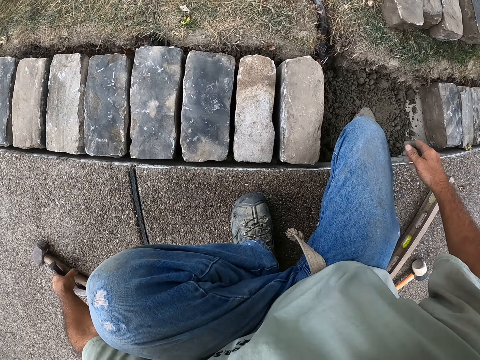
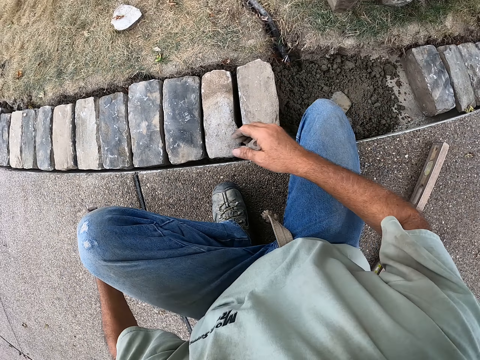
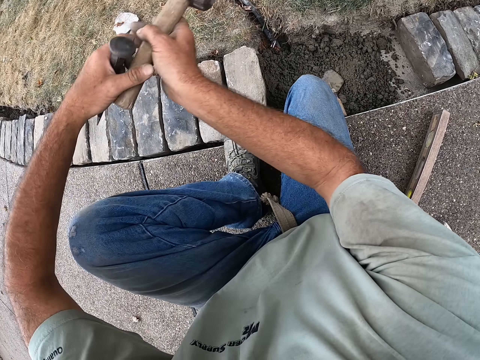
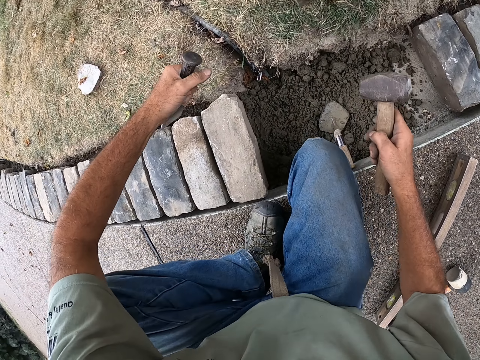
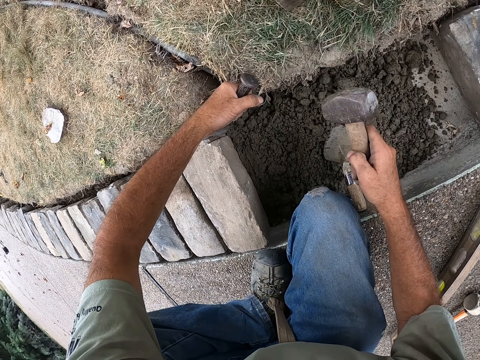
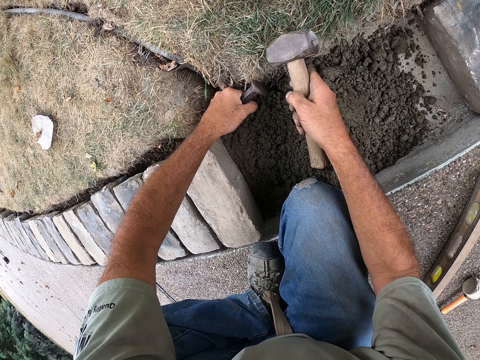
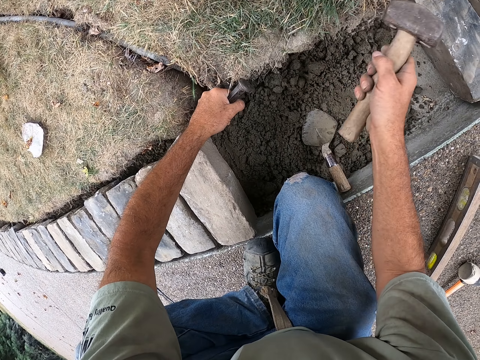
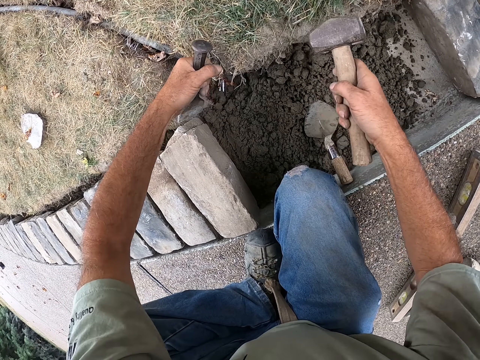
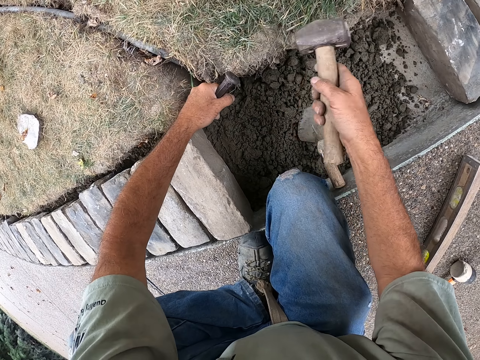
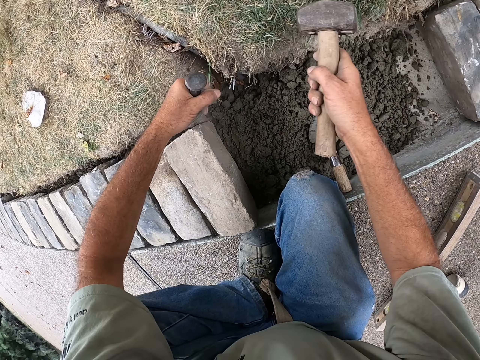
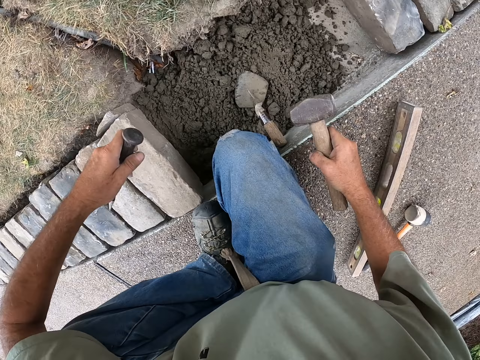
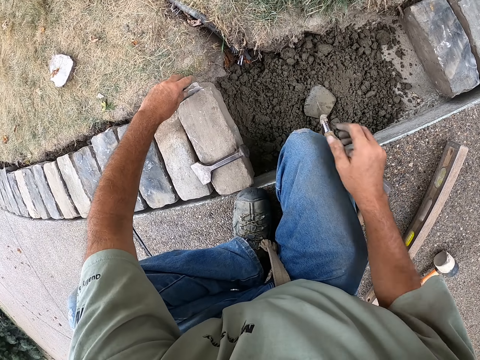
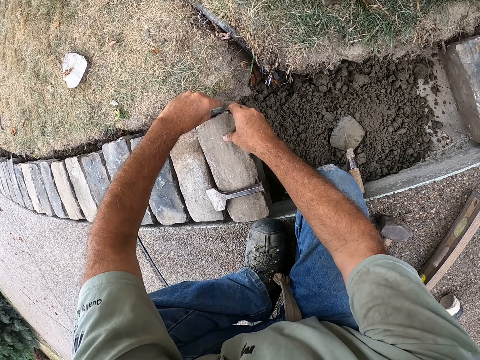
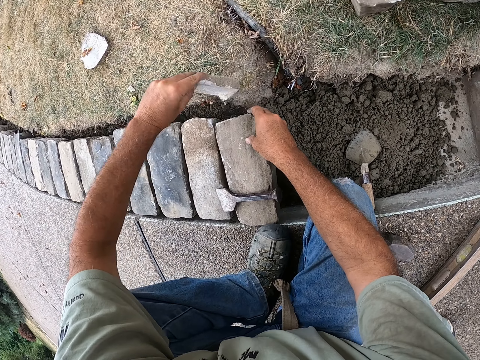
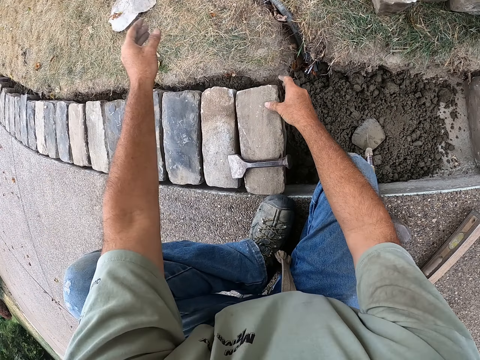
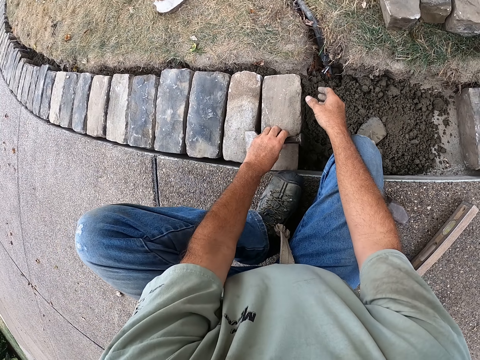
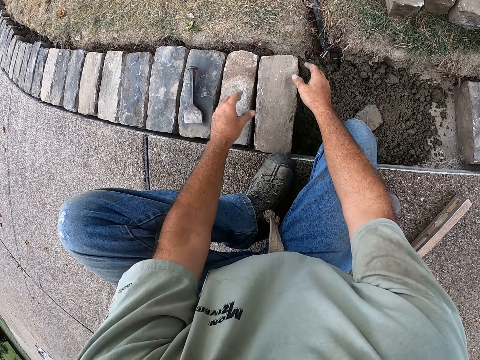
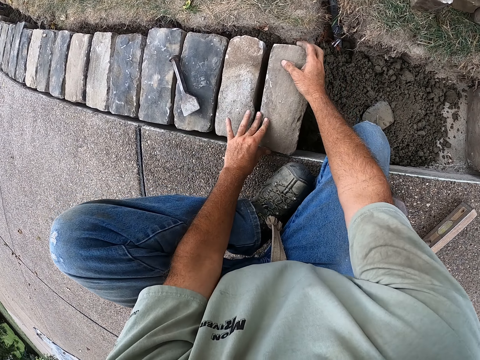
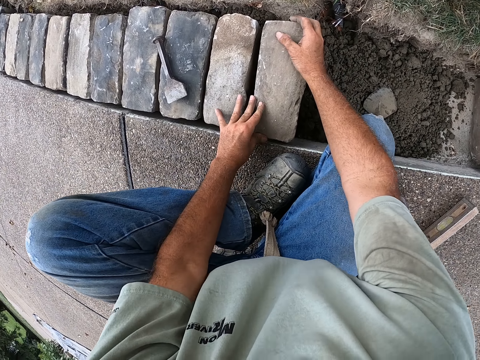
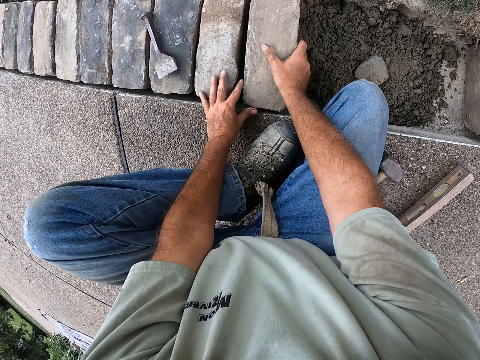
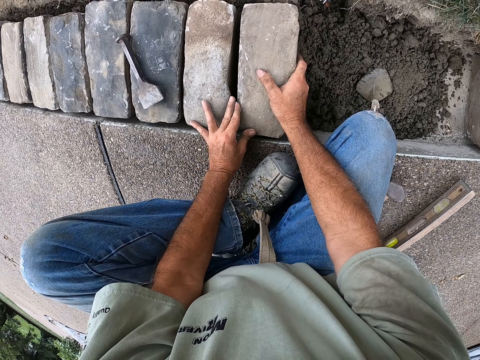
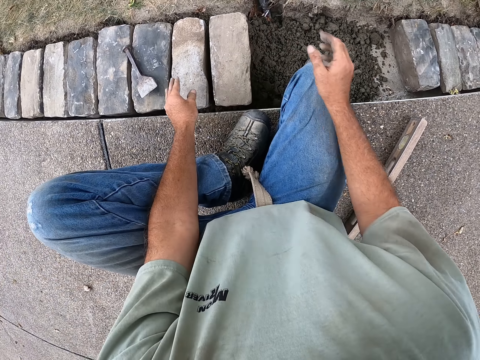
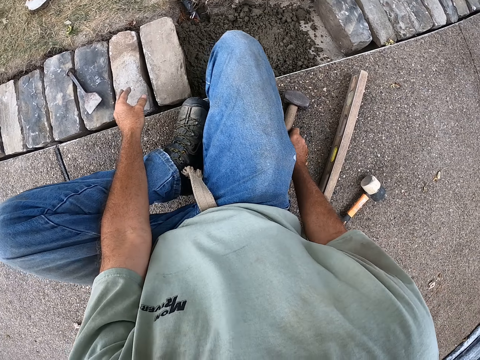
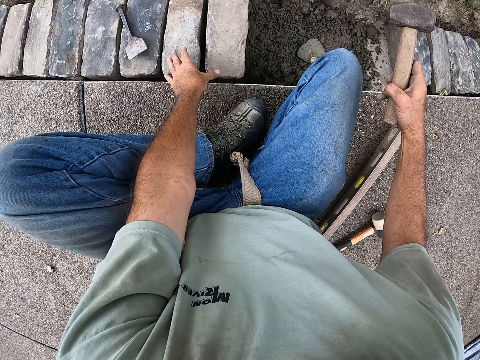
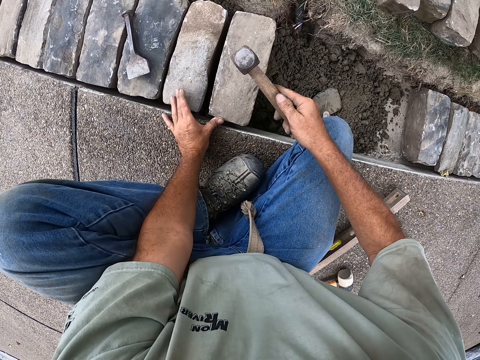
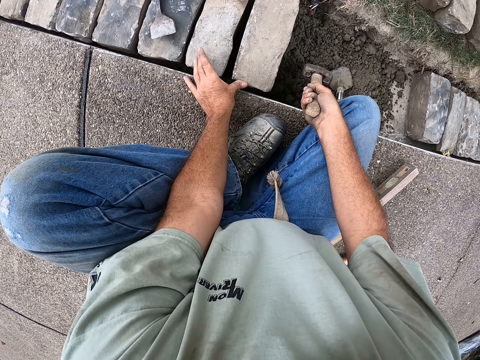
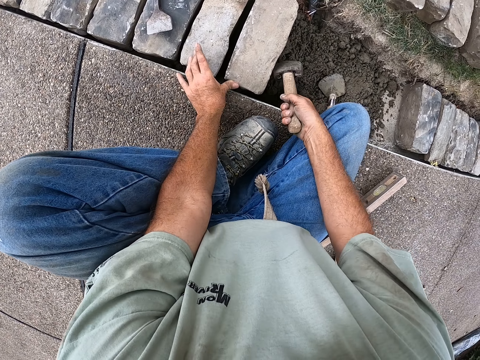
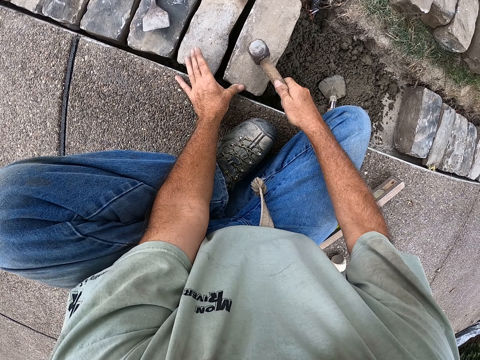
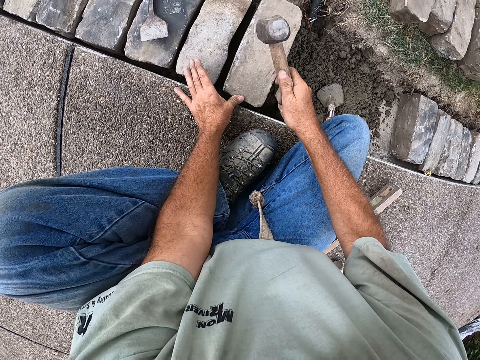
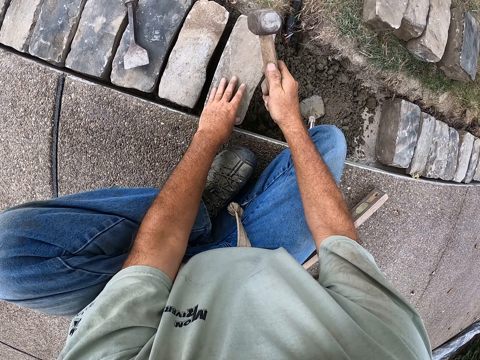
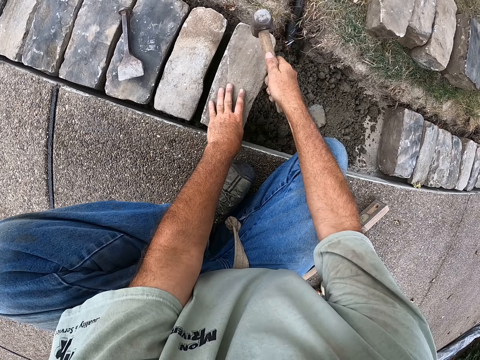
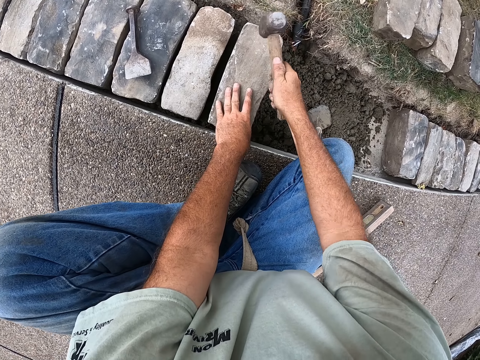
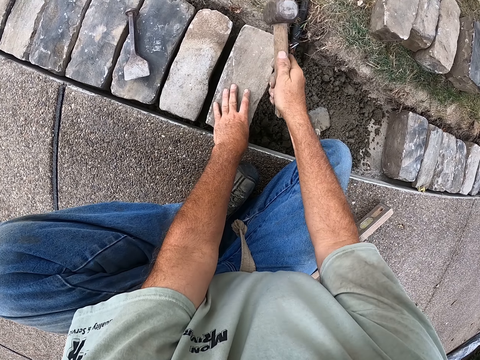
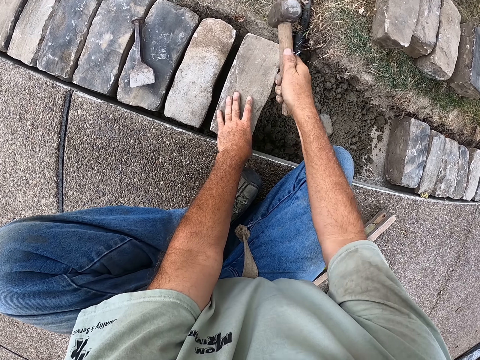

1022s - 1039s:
The camera wearer picks up the tools. They hold the tools. They break the brick with a chisel. They hit the tool with a hammer. They put the tools down. They remove the piece of brick. They put the piece of brick down. They move the tool. They fix the brick with their hands. They pick up the hammer. They hit the brick with a sledge. They fix the brick with the hammer.

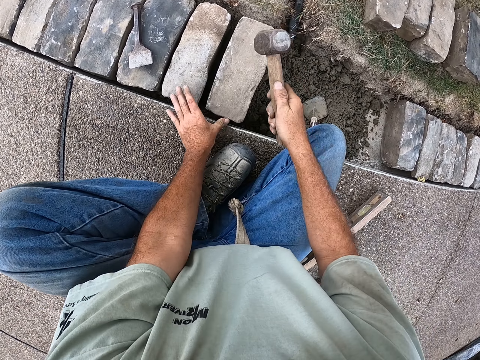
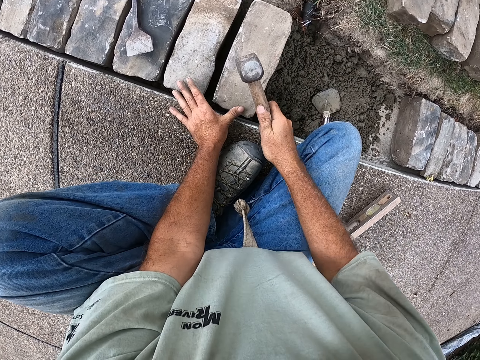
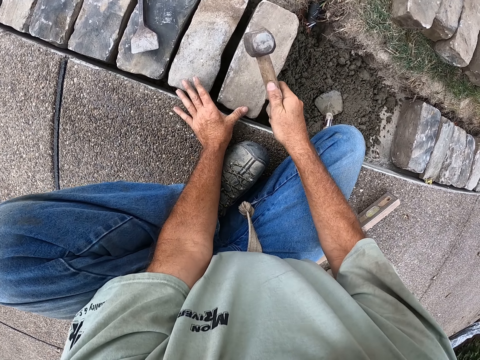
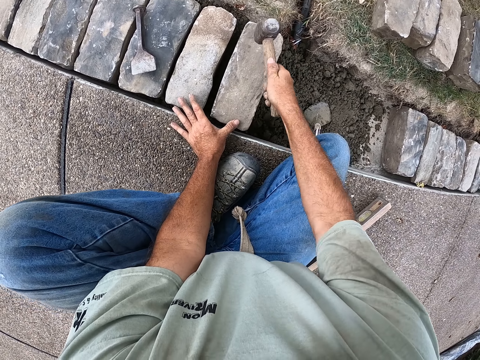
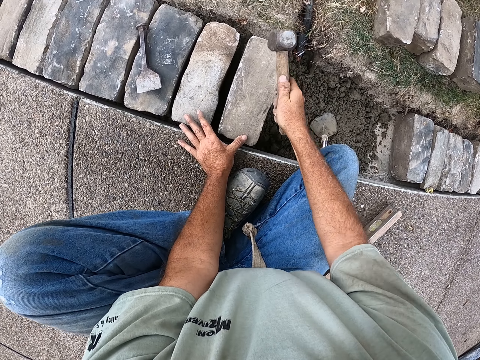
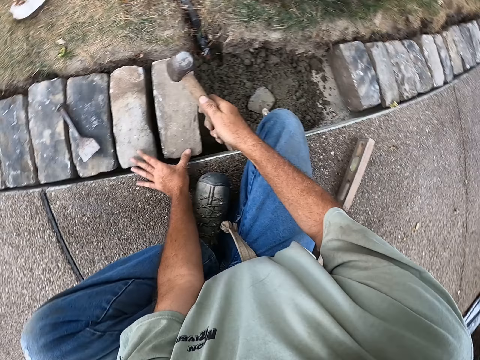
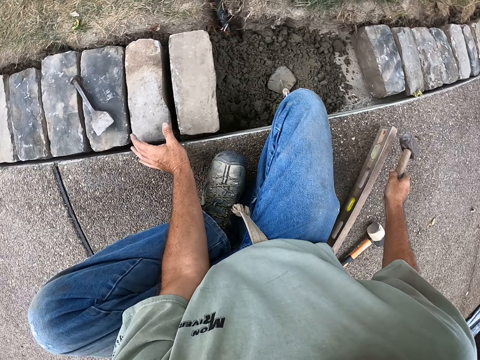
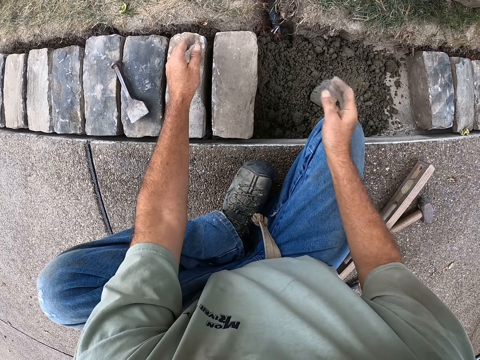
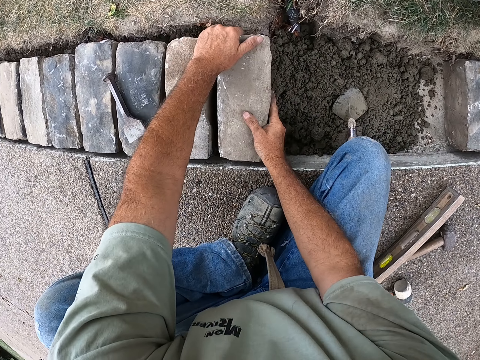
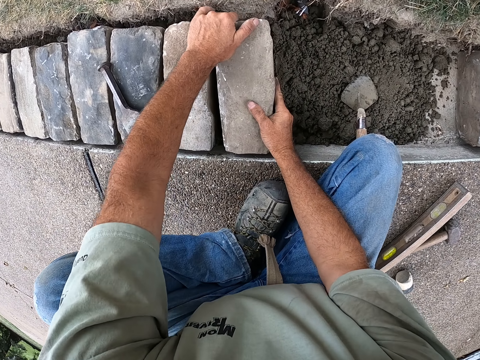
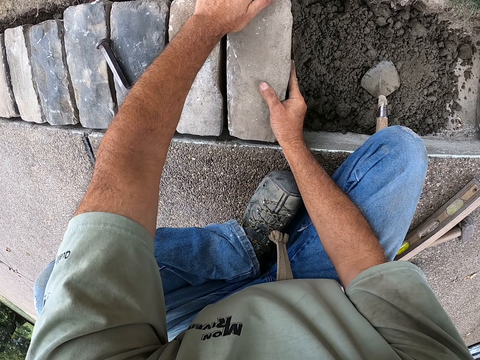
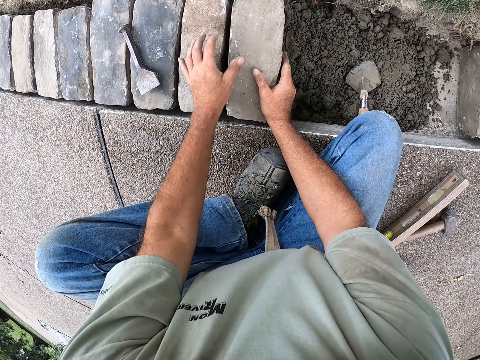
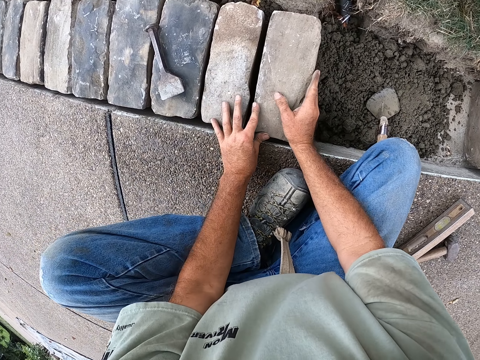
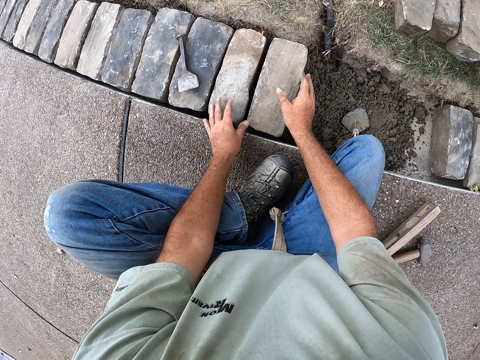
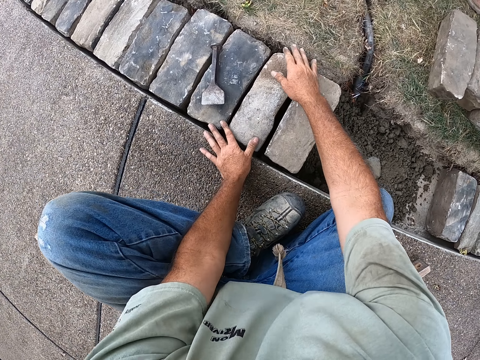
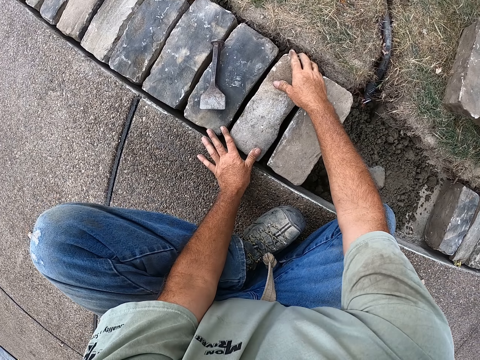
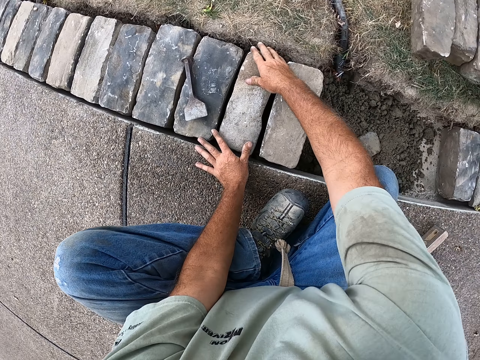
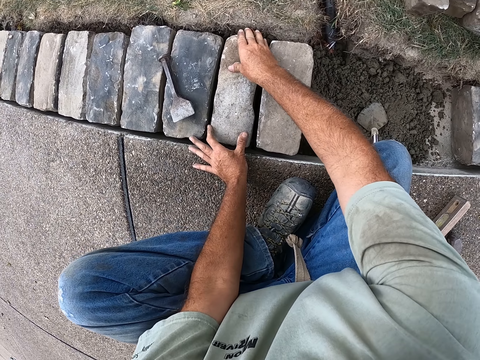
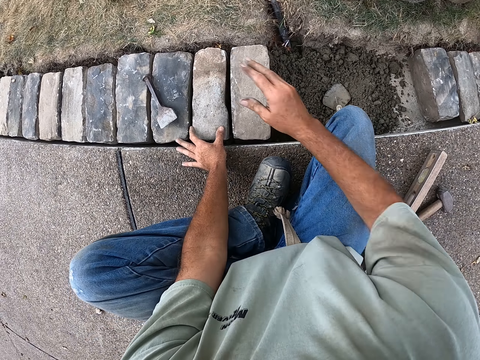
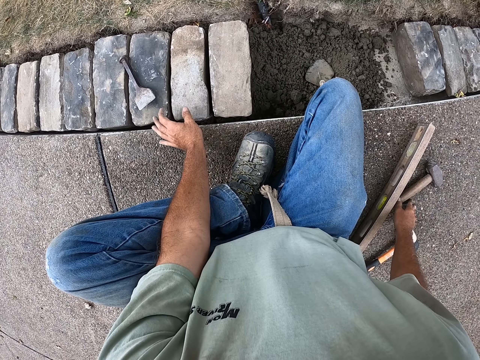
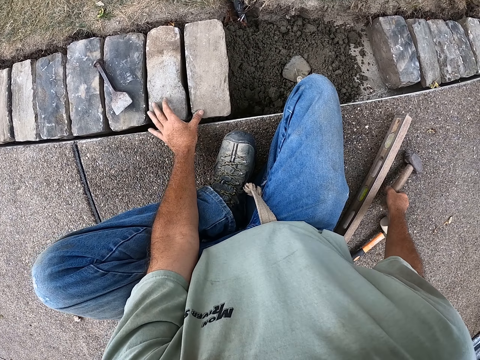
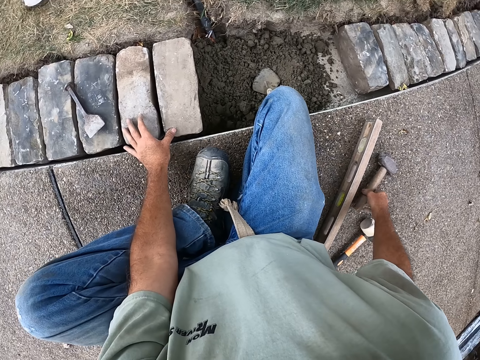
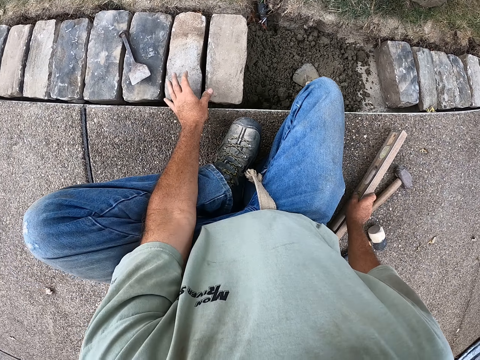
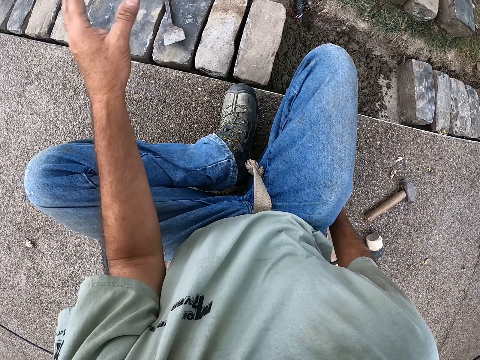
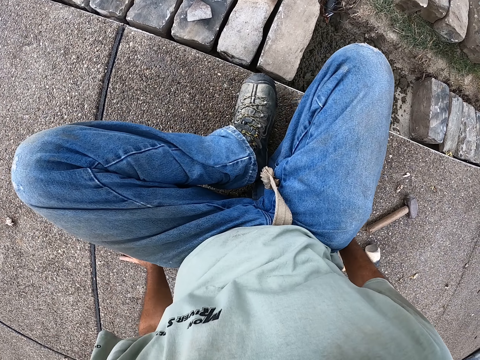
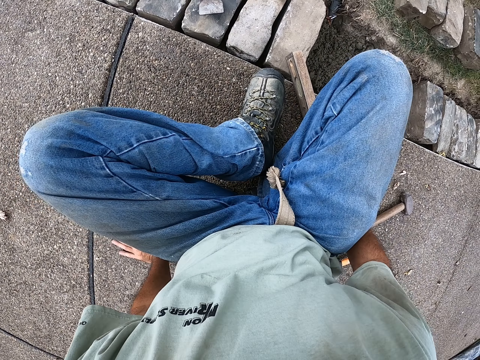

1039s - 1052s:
The camera wearer puts the hammer down. They fix the brick with their hands. They touch the hammer. They pick up the I-beam level.
